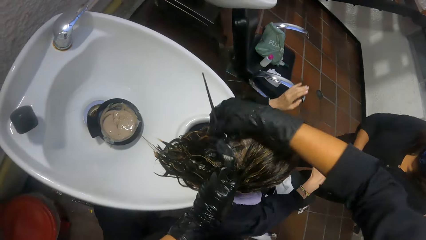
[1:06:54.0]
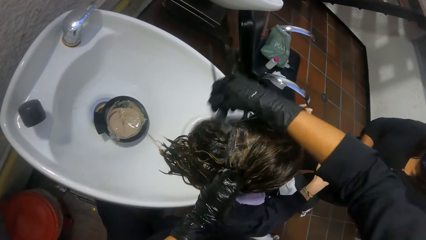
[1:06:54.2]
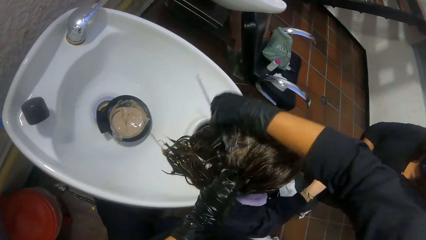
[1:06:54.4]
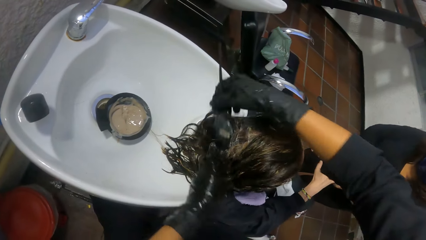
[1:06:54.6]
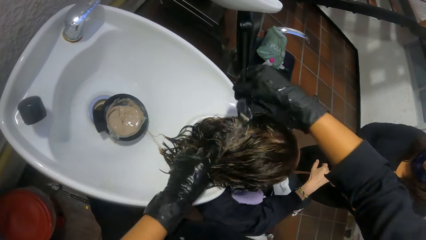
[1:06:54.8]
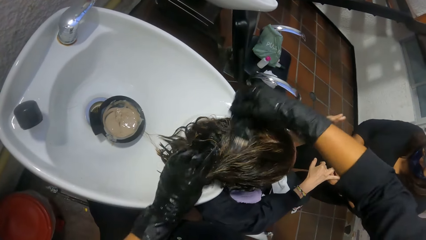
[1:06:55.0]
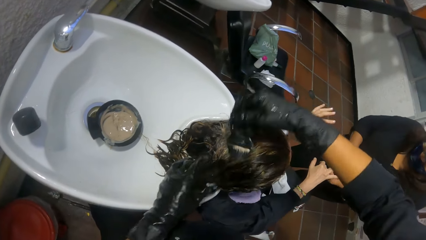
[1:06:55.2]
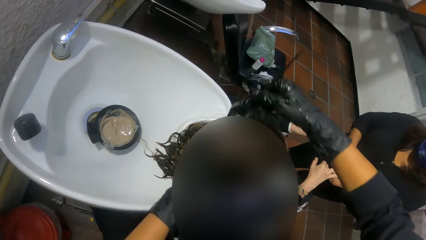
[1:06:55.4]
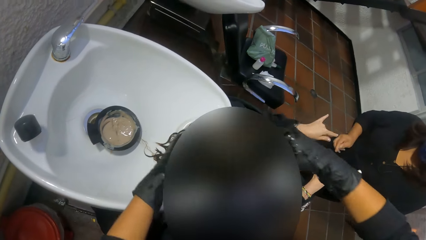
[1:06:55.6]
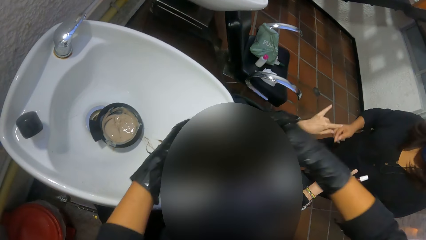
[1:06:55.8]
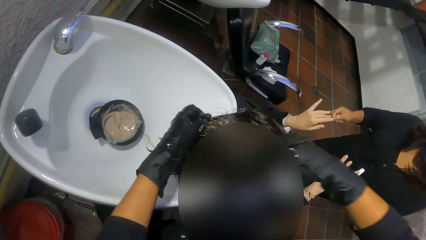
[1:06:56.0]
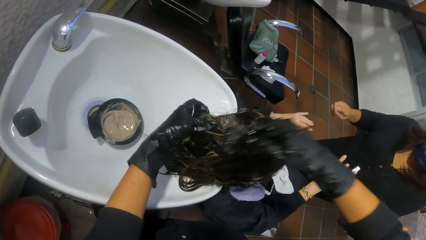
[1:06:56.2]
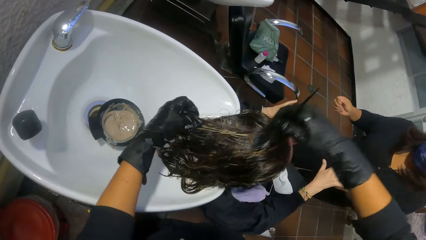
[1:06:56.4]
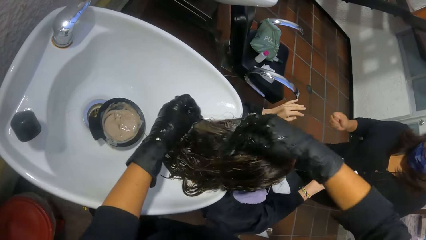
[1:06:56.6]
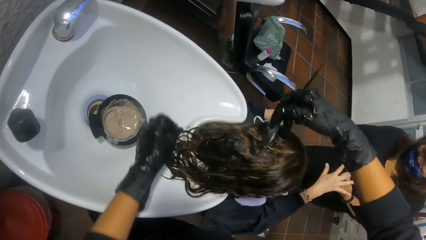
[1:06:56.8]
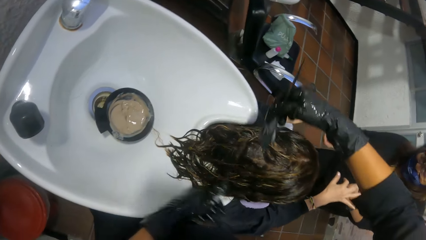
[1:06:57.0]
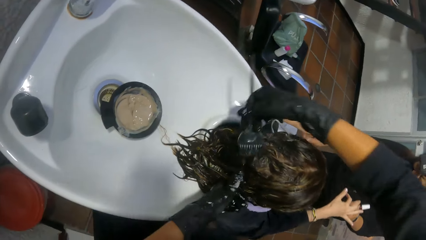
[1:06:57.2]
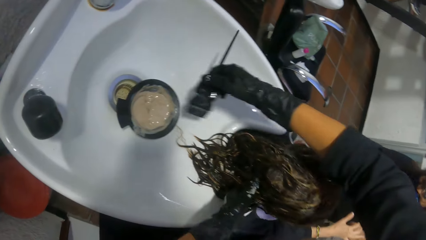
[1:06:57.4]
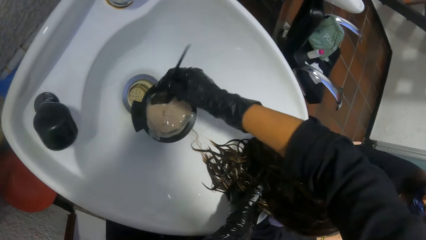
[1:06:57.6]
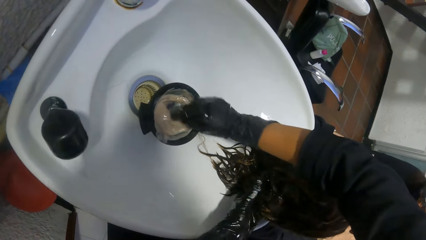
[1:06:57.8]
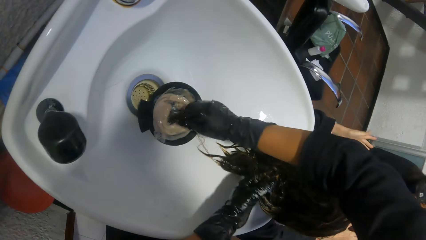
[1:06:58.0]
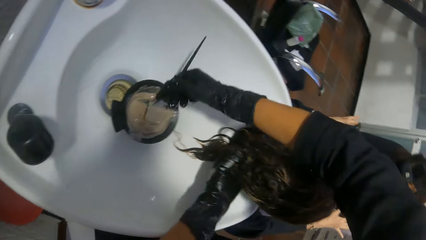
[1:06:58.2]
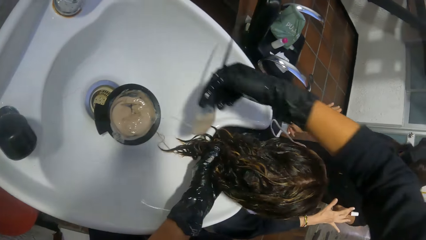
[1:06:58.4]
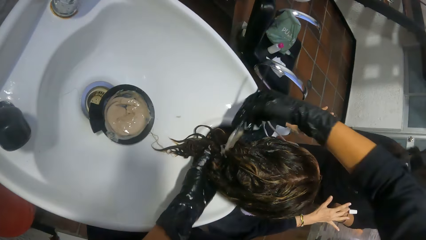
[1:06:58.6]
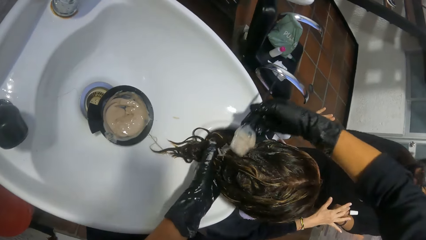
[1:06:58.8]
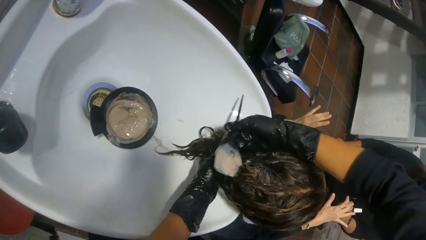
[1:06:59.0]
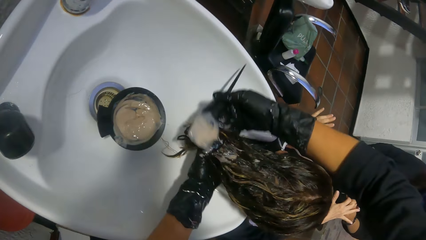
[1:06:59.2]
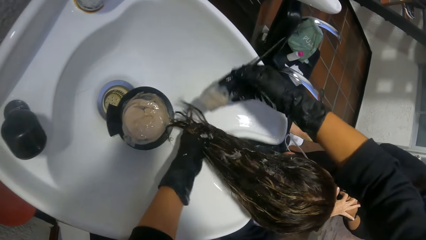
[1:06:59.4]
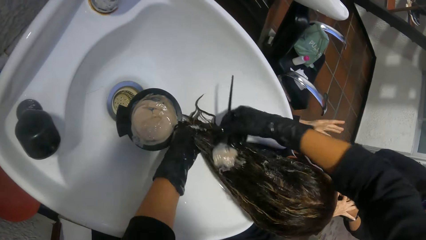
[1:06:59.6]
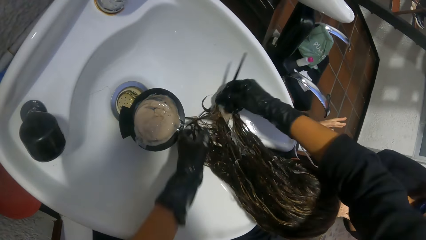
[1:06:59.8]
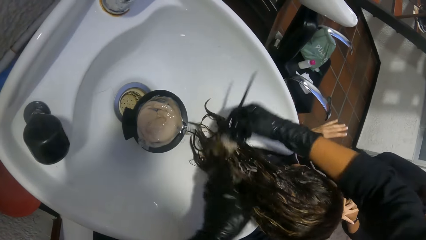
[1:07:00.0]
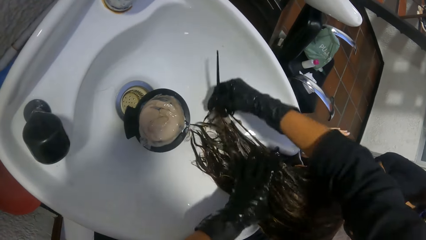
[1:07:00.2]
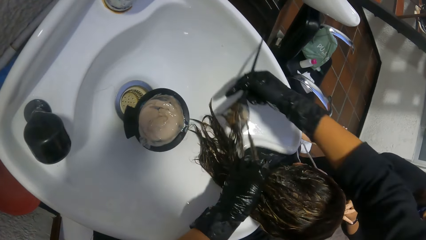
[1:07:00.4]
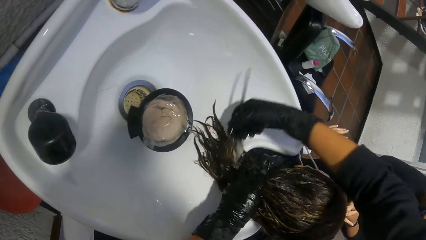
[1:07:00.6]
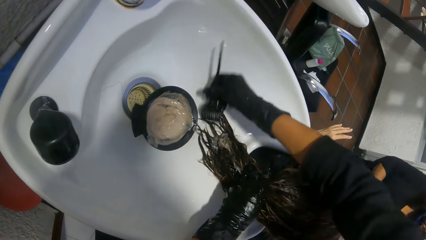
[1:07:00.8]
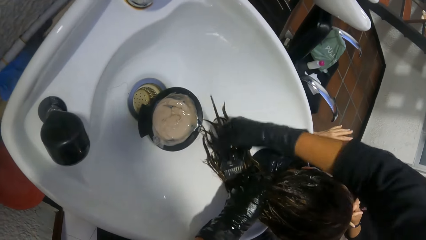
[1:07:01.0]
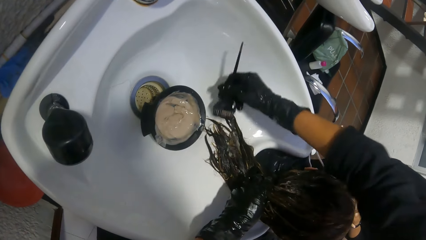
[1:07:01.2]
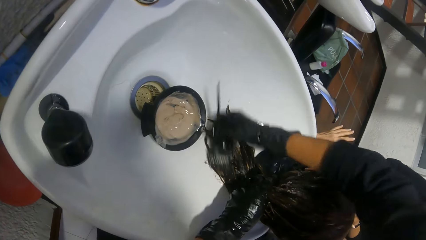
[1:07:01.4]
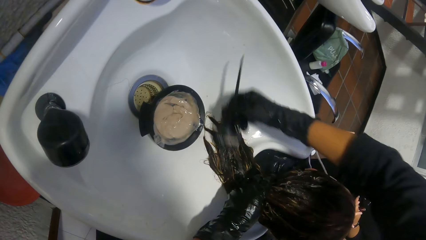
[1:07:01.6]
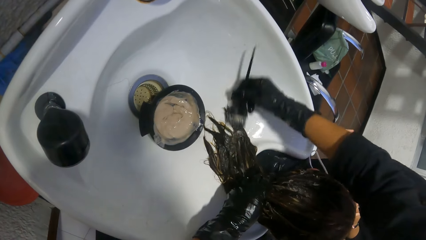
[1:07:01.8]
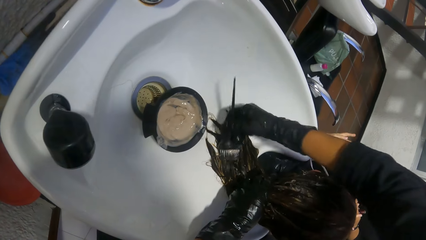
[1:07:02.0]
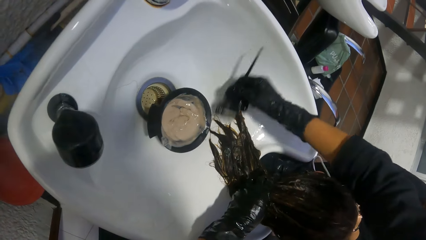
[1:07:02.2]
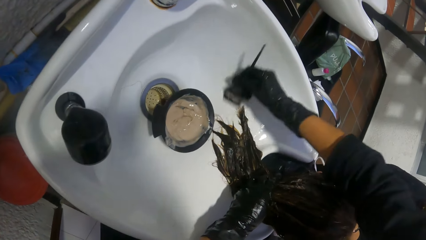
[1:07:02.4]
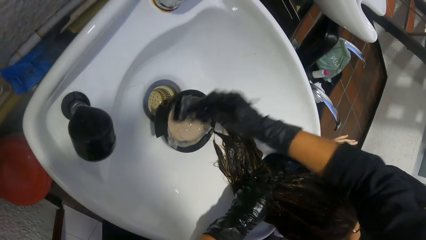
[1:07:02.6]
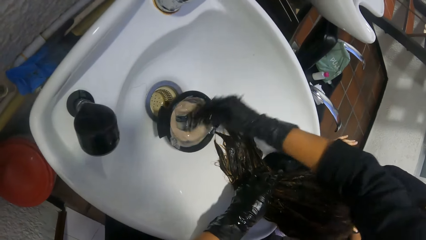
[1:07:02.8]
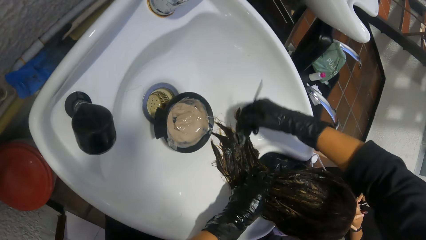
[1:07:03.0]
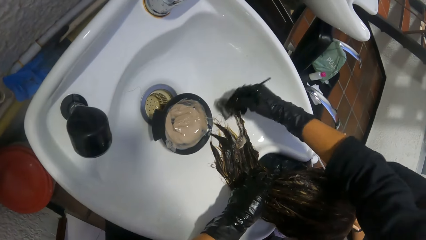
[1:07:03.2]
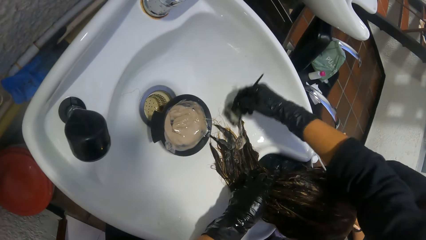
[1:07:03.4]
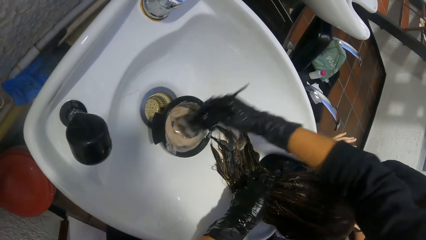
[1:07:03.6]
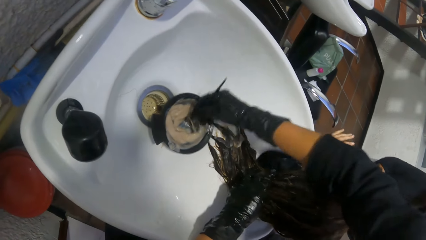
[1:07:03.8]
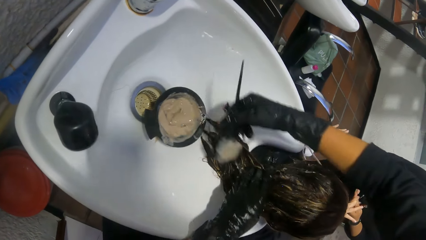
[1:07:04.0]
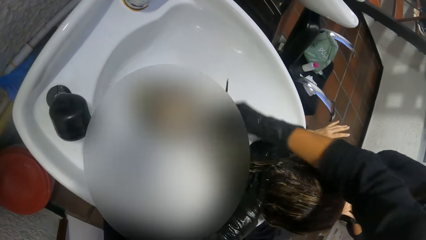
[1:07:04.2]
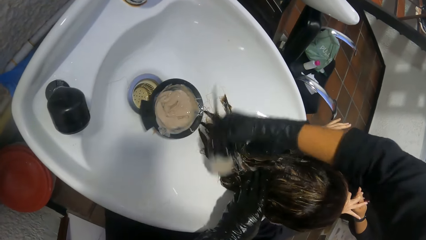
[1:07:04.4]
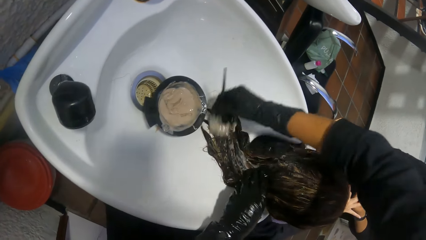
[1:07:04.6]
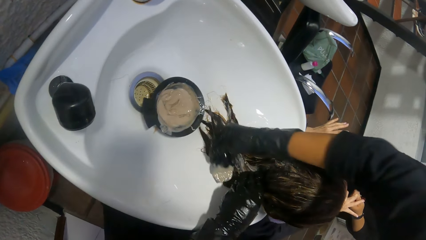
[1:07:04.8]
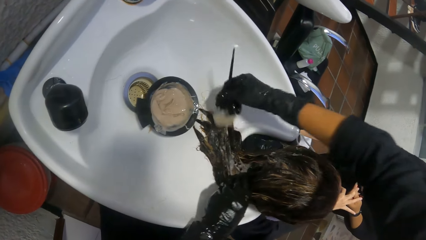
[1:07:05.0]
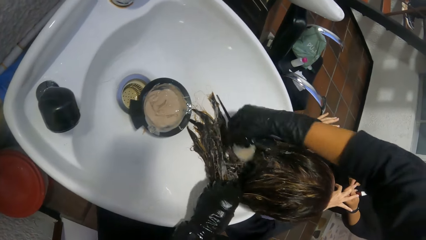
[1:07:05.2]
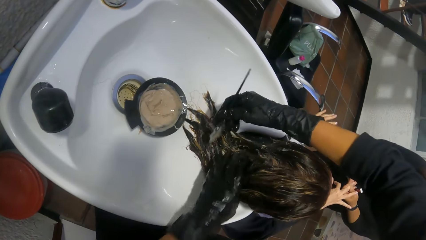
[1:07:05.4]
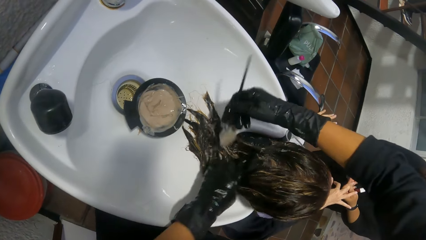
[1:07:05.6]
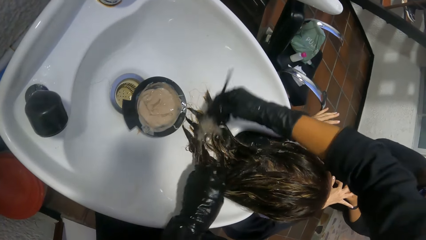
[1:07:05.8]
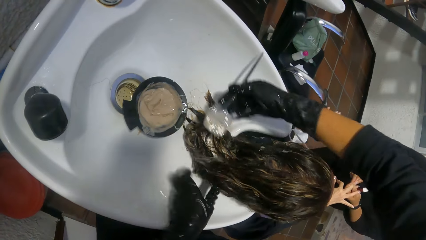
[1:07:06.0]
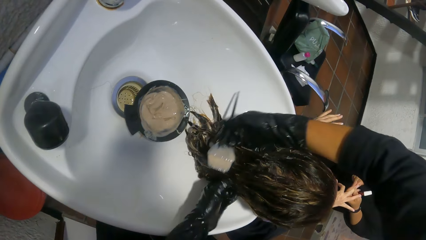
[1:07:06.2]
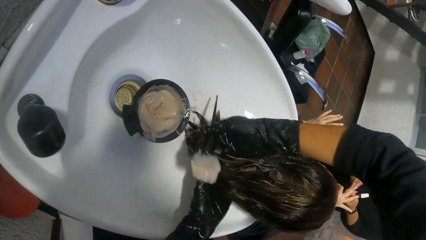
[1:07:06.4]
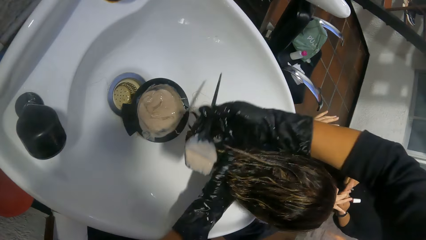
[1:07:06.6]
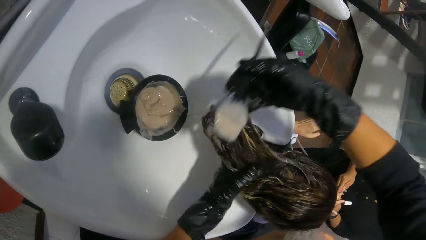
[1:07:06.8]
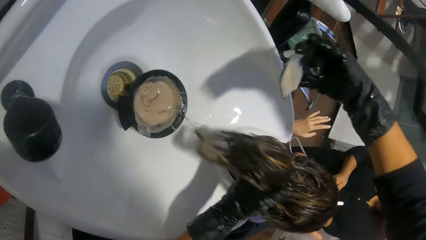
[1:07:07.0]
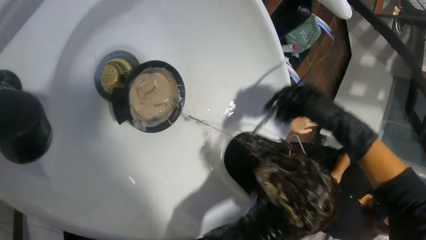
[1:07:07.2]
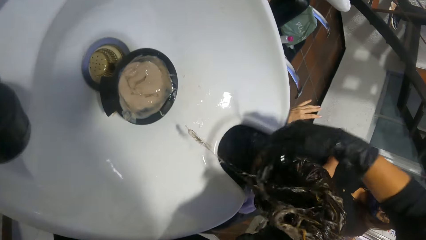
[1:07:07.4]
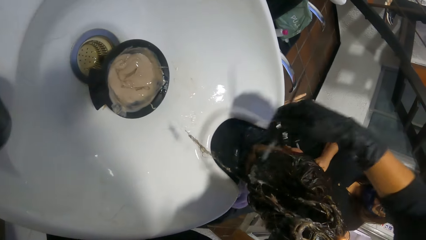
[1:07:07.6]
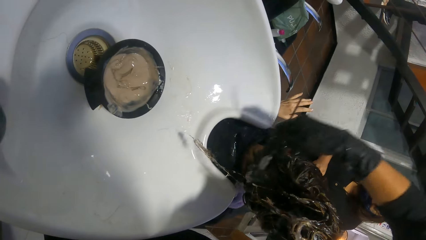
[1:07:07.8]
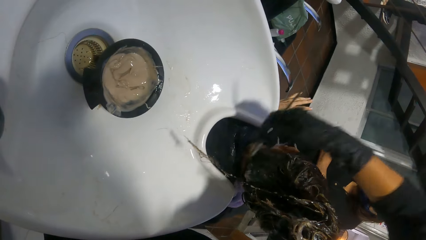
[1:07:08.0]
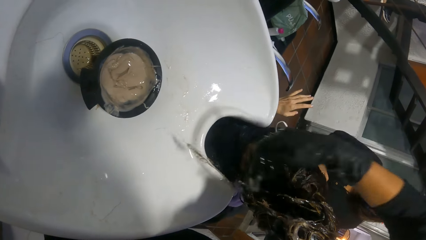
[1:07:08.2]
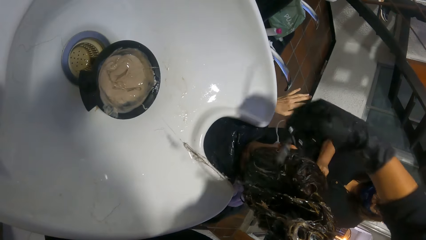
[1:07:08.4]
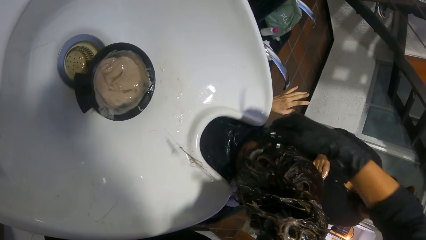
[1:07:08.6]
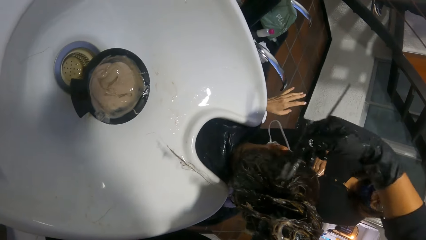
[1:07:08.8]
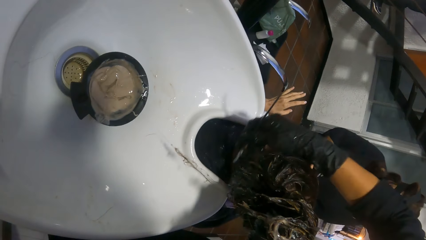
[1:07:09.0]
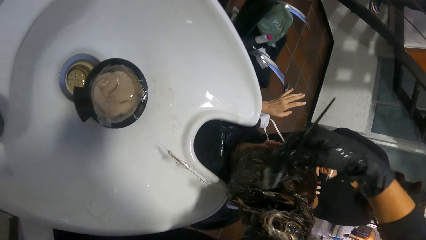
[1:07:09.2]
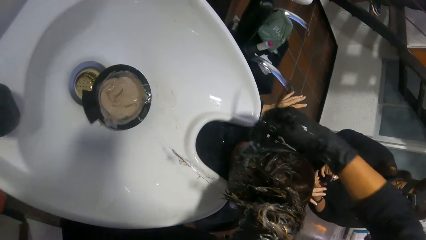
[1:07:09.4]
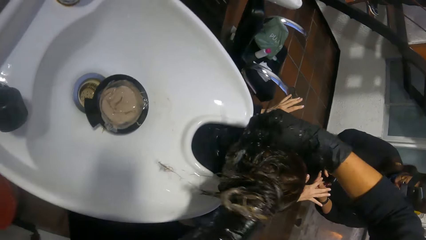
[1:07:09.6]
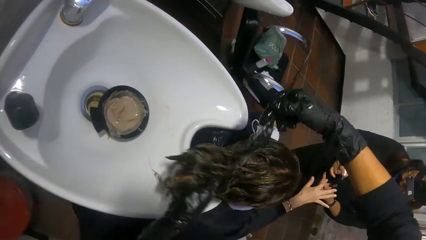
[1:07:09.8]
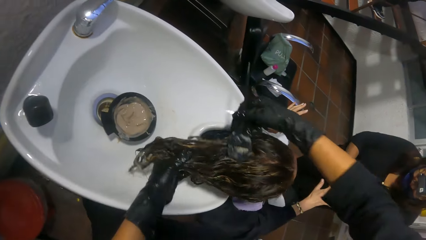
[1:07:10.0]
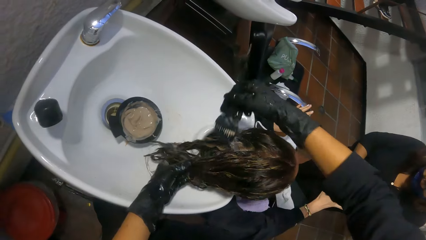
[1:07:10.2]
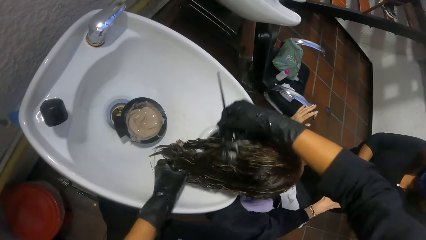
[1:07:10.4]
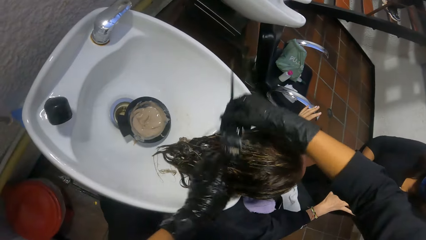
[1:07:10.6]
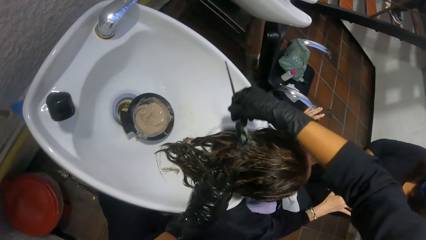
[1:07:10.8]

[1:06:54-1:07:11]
The camera wearer scoops hair dye from the bowl in the shampoo station basin with the brush in her right hand. She brushes hair dye on the woman's hair with the brush in her right hand. She scoops hair dye from the bowl in the shampoo station basin with the brush in her right hand. She brushes hair dye on the woman's hair with the brush in her right hand. She scoops hair dye from the bowl in the shampoo station basin with the brush in her right hand. She brushes hair dye on the woman's hair with the brush in her right hand. She raises the woman's hair with her left hand. She brushes hair dye on the woman's hair with the brush in her right hand.
